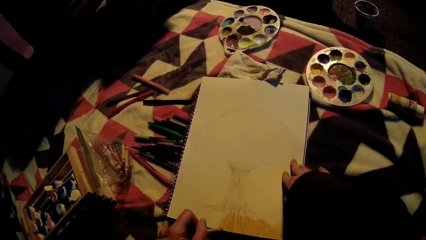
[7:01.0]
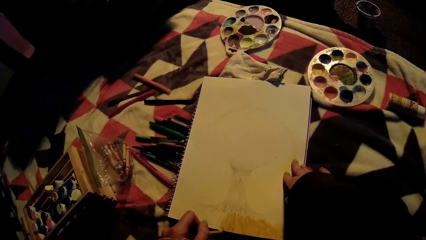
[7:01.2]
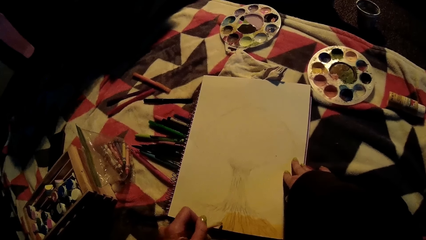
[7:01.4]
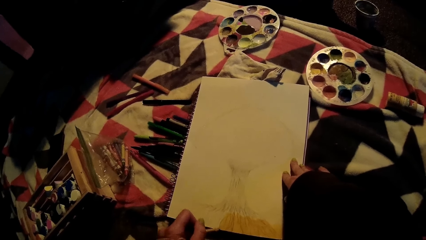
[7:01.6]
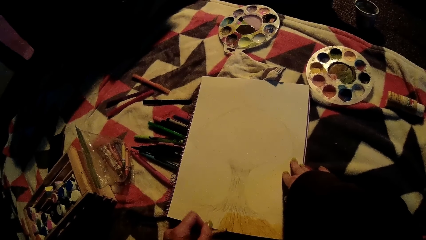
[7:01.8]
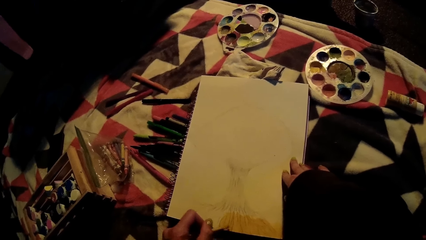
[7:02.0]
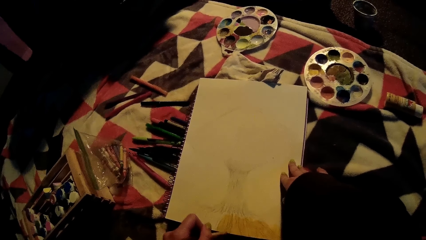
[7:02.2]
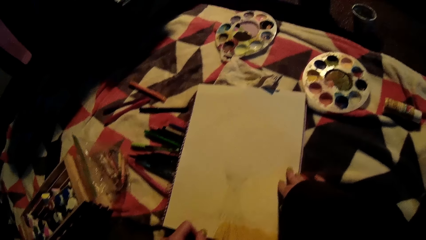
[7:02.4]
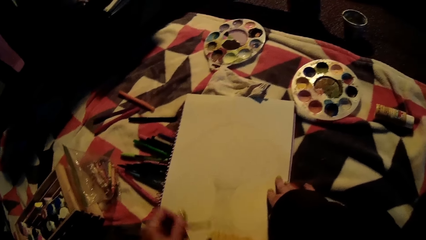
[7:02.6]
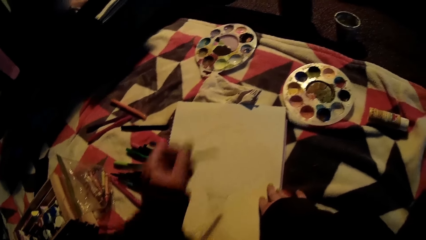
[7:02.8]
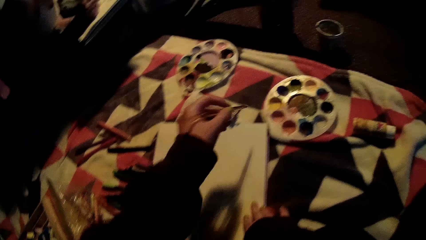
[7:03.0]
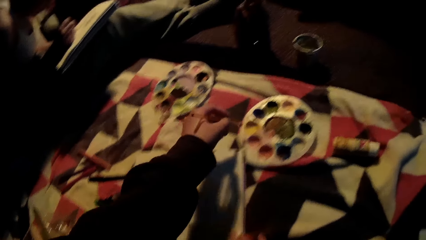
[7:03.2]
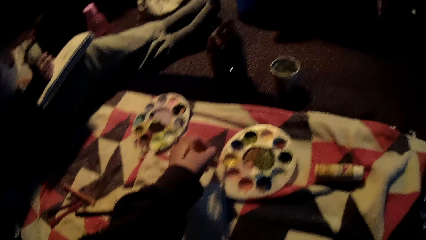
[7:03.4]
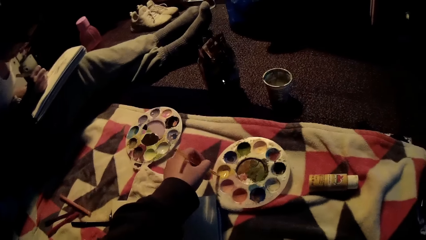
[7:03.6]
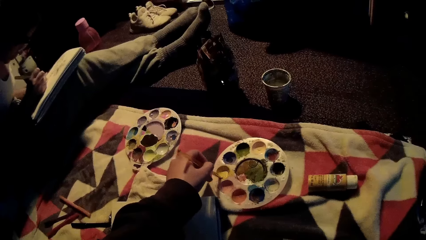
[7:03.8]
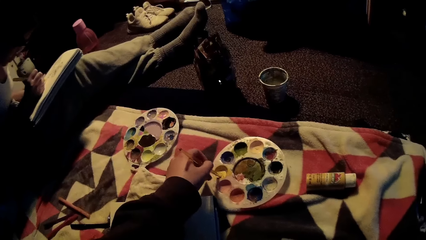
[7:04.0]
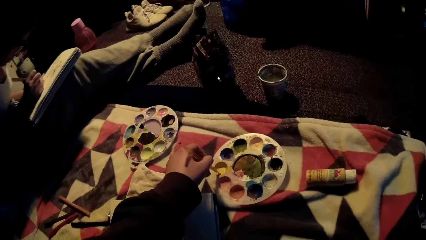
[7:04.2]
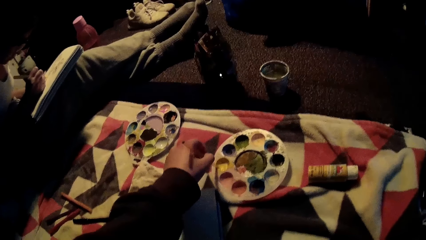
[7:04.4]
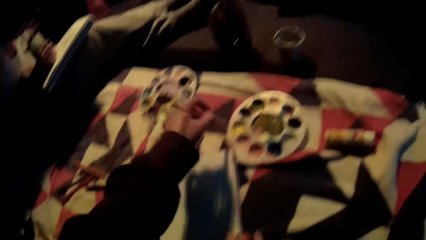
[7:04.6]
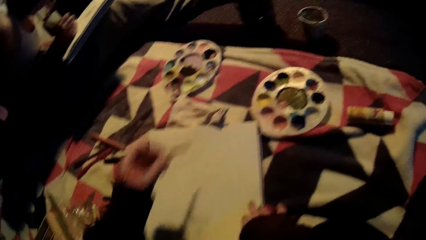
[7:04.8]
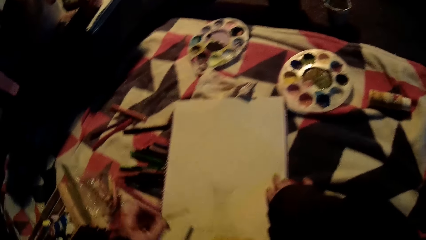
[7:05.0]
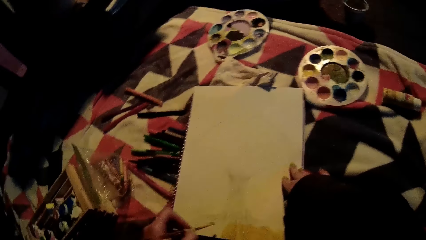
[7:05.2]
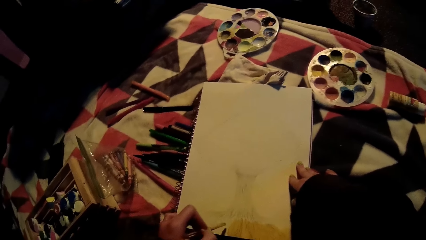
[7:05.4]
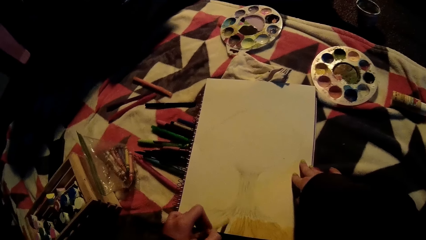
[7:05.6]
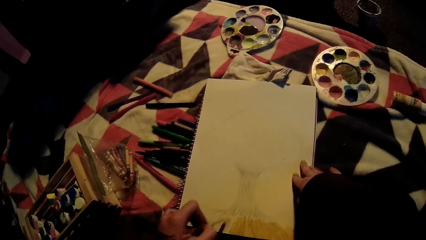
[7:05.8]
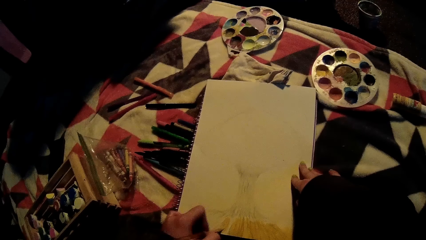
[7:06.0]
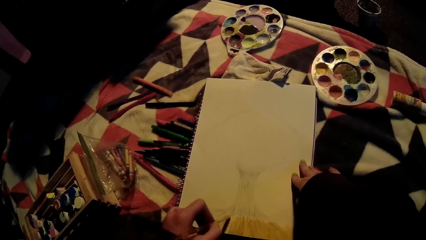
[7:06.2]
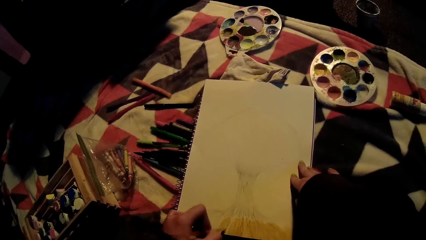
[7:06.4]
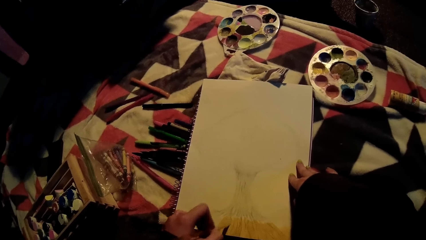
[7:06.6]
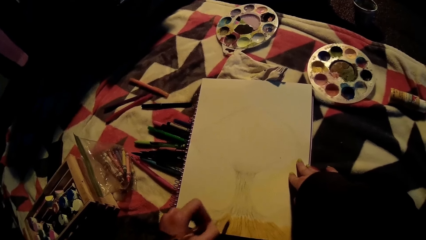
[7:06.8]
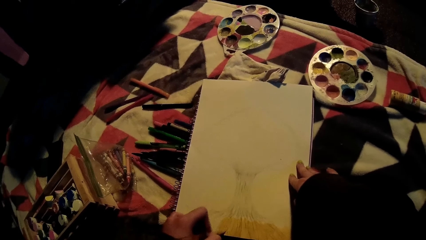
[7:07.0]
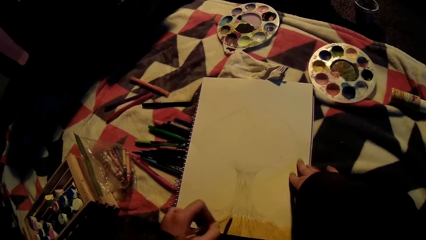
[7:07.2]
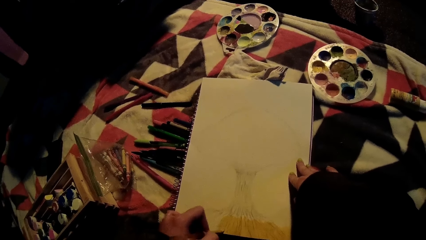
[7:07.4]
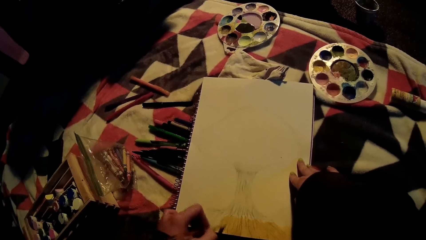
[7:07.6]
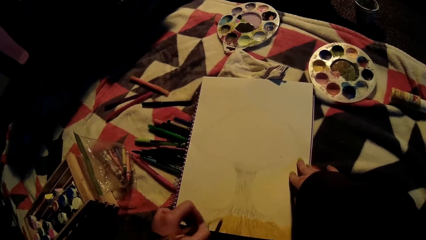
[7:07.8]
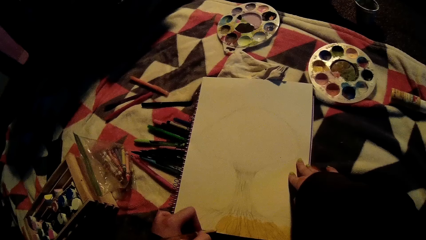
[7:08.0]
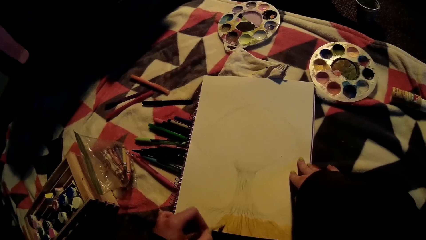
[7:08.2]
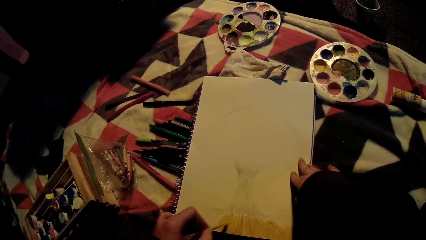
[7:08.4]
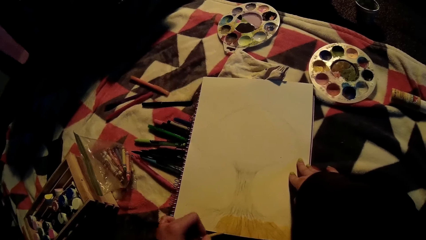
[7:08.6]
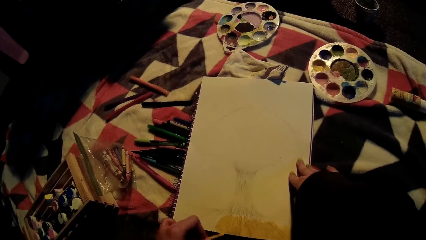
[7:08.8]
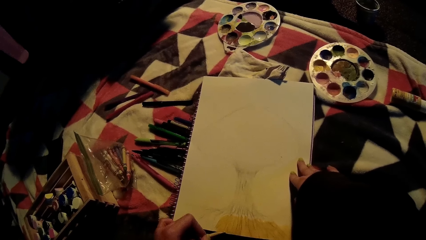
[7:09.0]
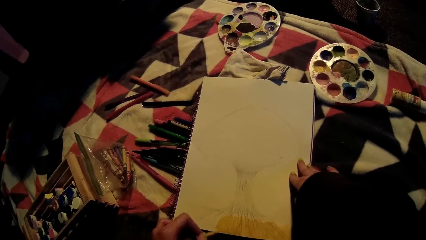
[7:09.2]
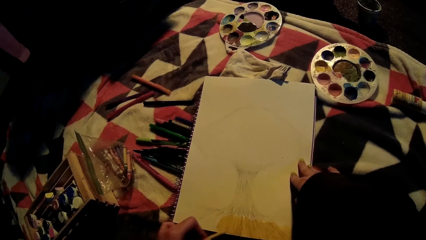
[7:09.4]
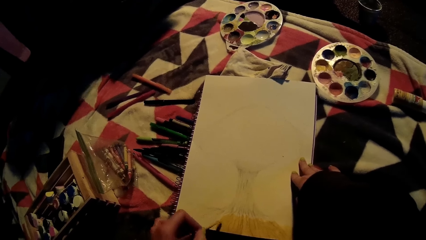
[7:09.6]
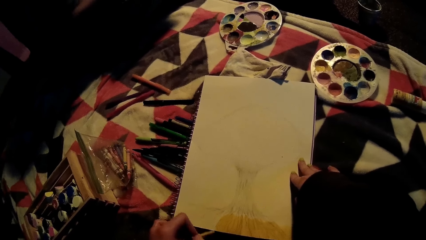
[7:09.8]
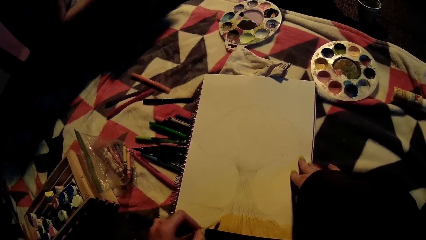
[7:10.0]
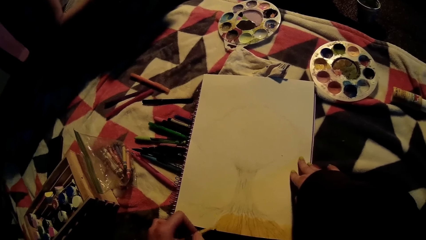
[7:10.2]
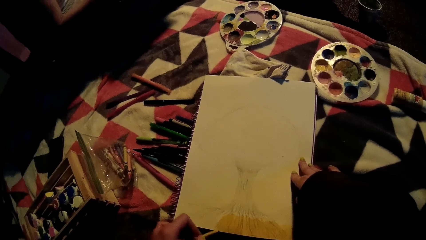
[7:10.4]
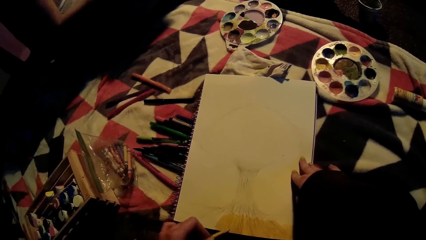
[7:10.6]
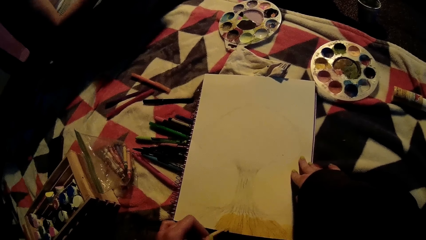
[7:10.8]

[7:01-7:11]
The camera wearer dips the paint brush in a yellow color on the palette with her left hand. She paints on the sketch pad with the paint brush in her left hand.

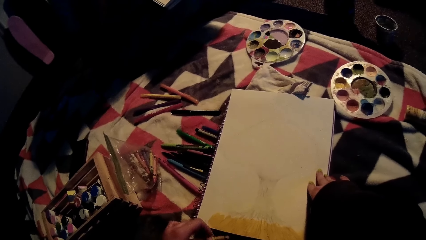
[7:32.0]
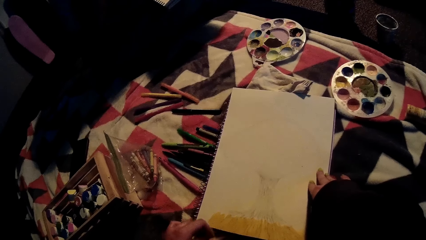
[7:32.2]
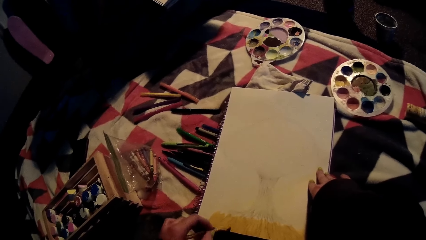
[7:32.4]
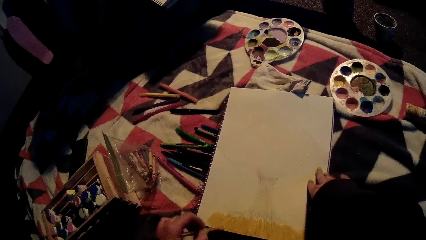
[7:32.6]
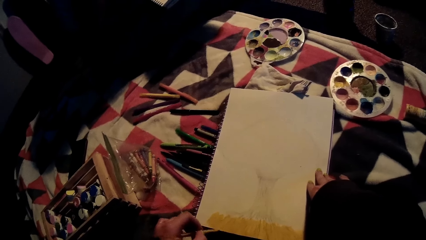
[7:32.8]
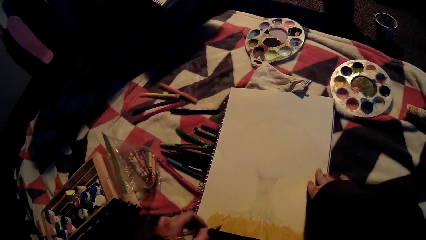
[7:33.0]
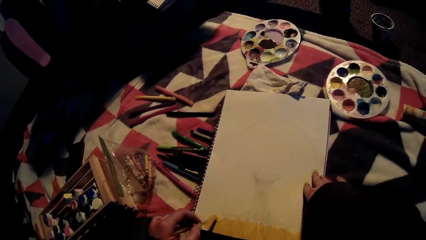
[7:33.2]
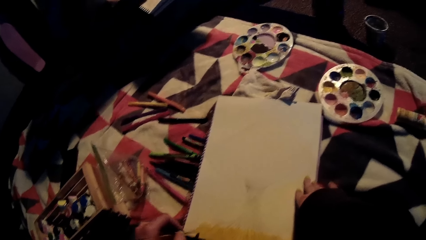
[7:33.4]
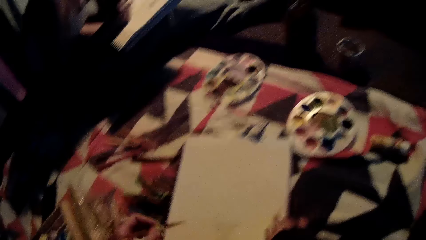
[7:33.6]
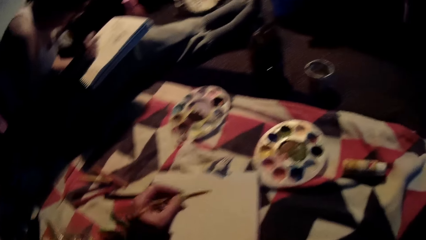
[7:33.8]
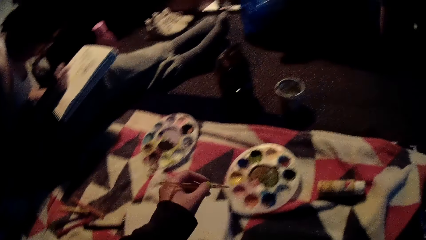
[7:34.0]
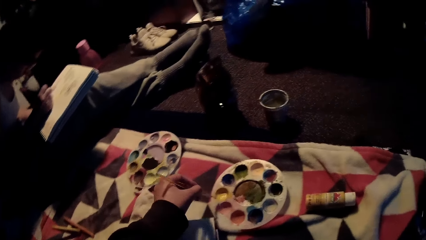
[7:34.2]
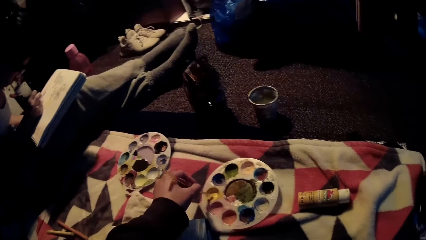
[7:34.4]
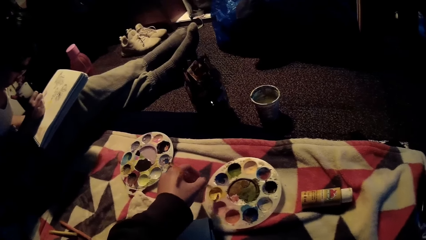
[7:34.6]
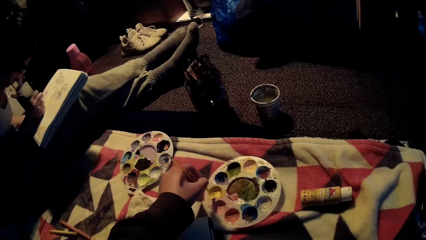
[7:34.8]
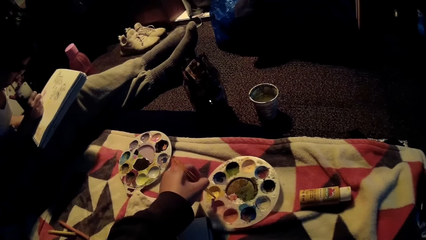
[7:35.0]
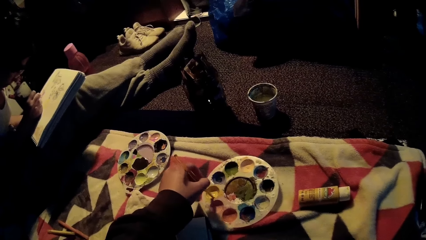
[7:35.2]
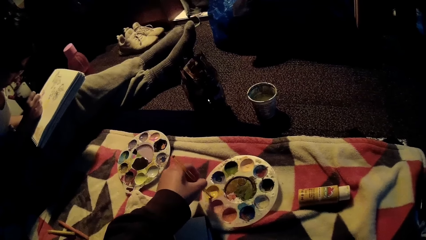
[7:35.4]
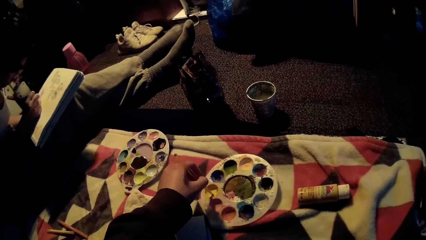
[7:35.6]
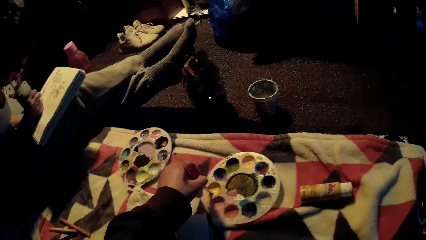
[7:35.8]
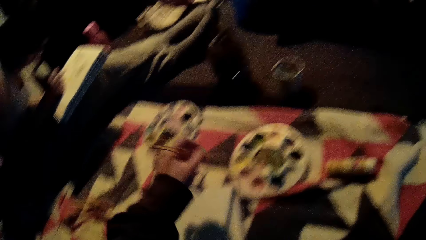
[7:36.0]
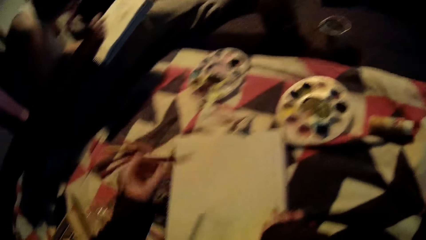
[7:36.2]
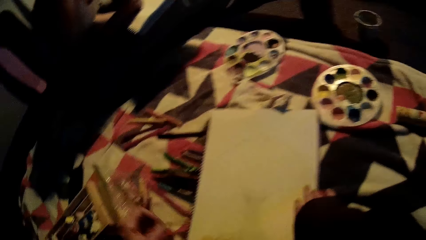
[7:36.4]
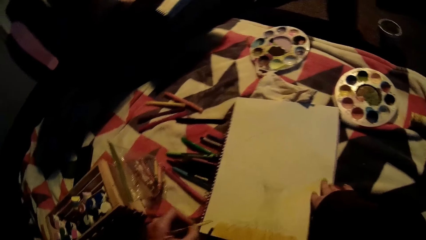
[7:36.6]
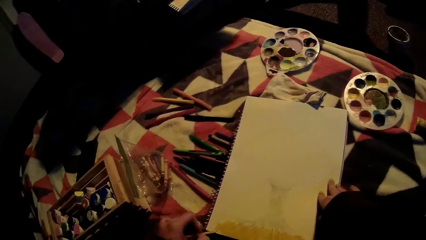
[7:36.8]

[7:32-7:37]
A woman draws on the sketch book with her right hand. The camera wearer dips the paint brush in a yellow color on the palette with her left hand.
